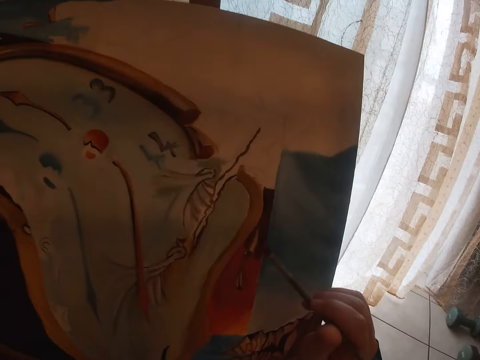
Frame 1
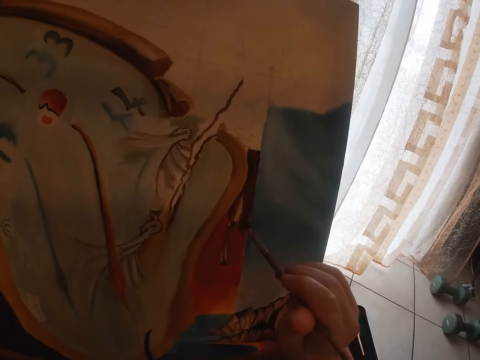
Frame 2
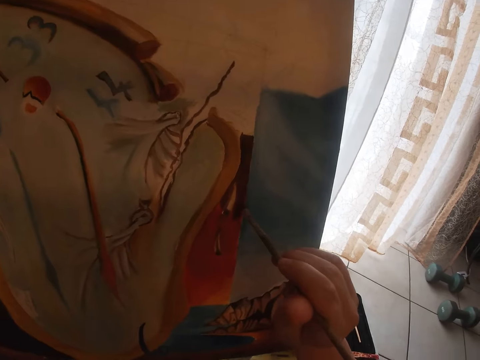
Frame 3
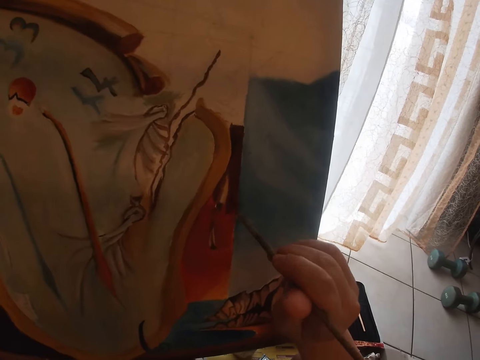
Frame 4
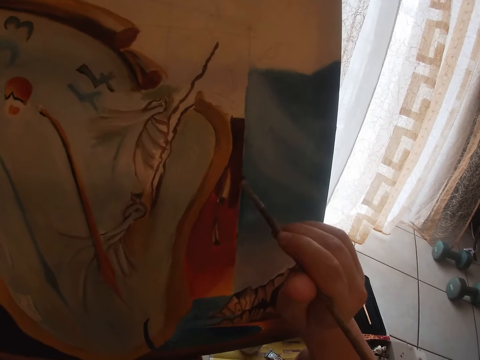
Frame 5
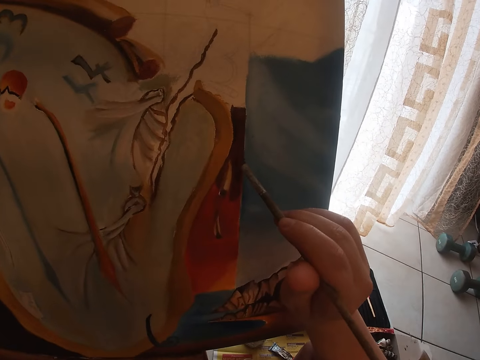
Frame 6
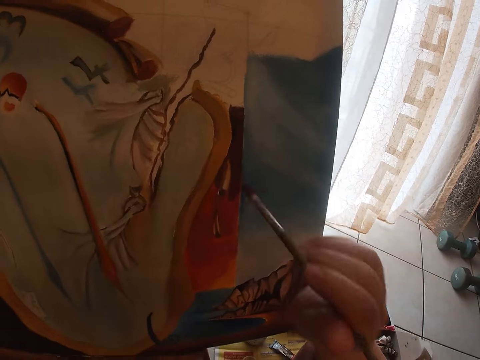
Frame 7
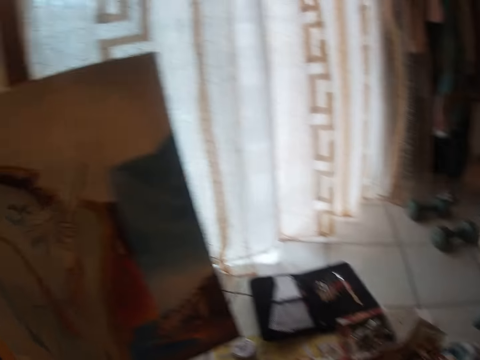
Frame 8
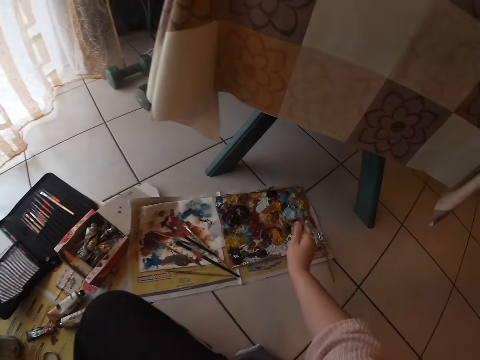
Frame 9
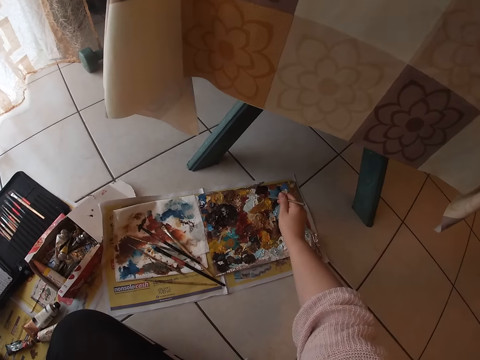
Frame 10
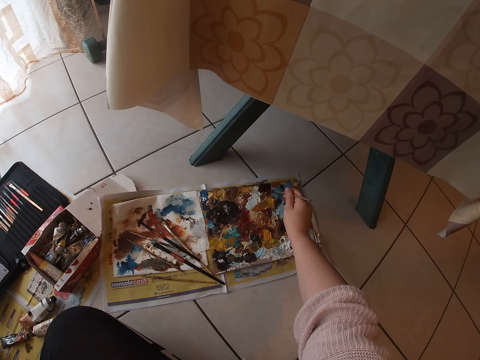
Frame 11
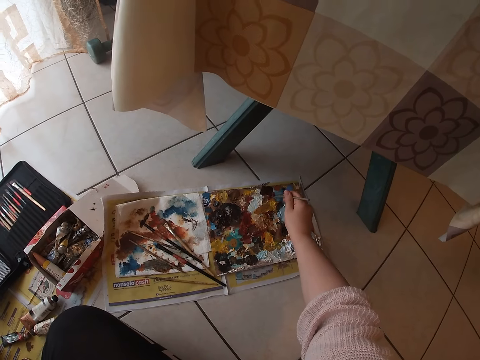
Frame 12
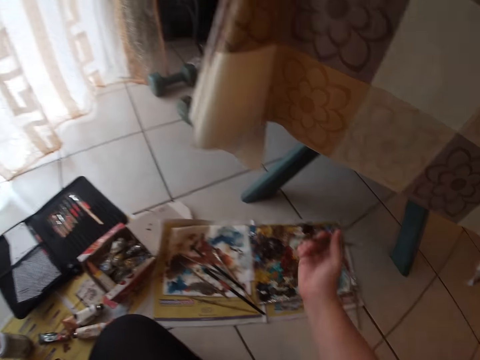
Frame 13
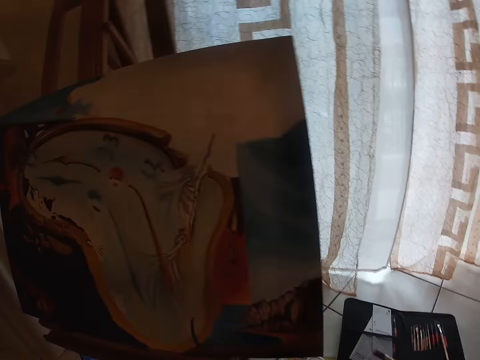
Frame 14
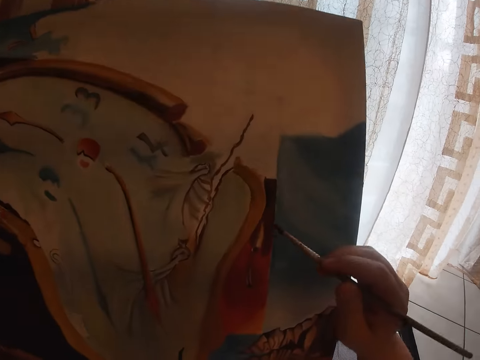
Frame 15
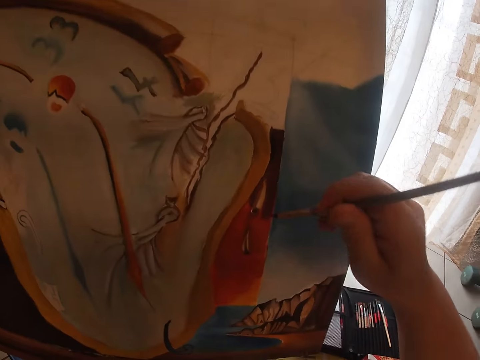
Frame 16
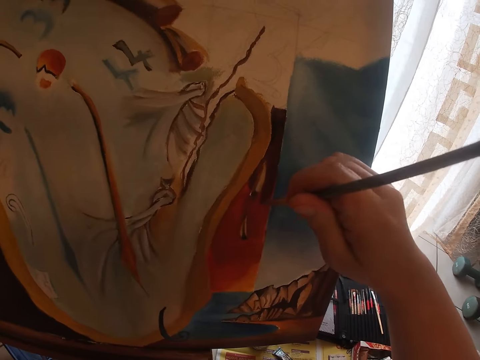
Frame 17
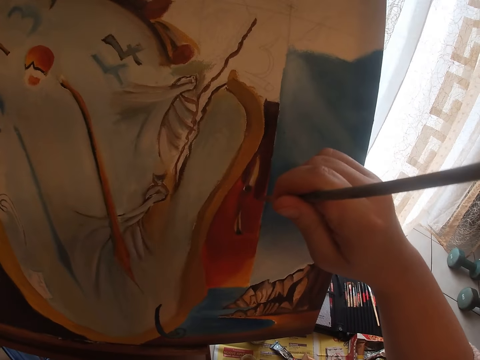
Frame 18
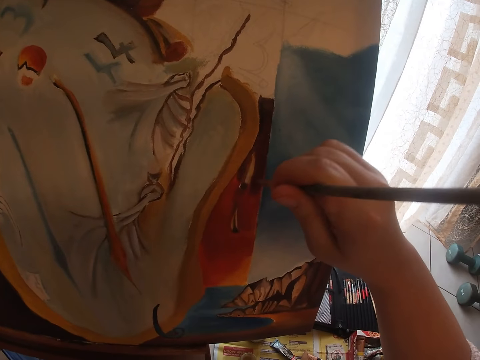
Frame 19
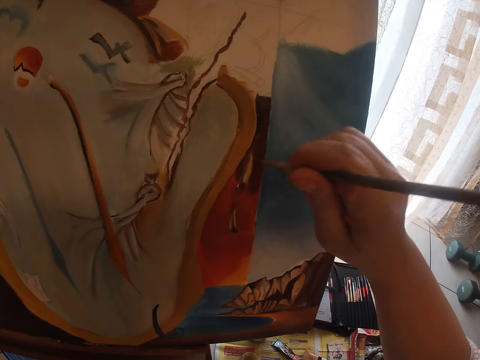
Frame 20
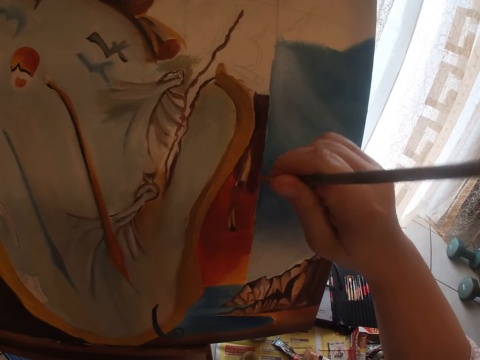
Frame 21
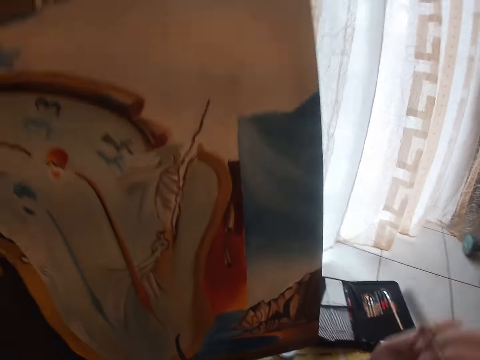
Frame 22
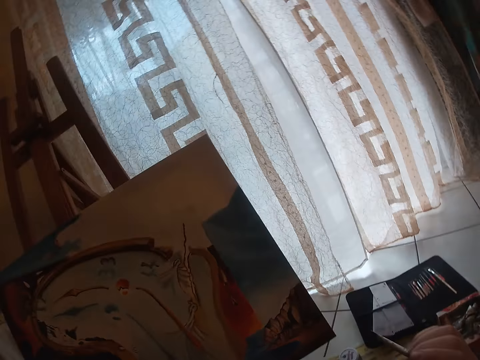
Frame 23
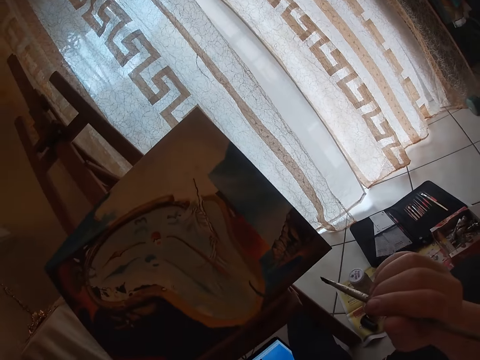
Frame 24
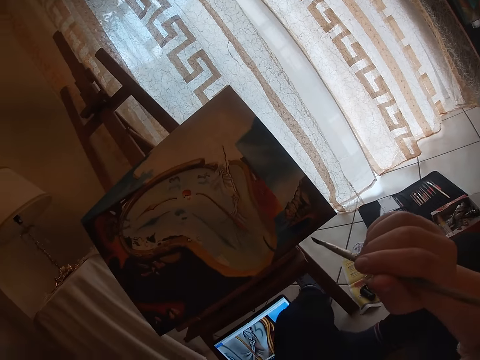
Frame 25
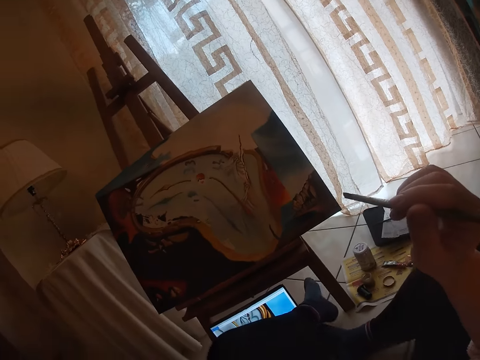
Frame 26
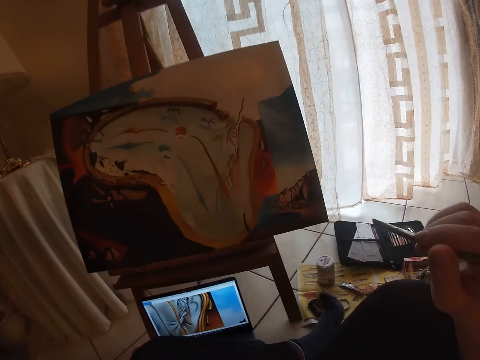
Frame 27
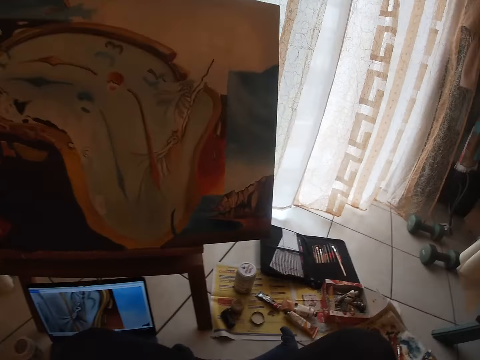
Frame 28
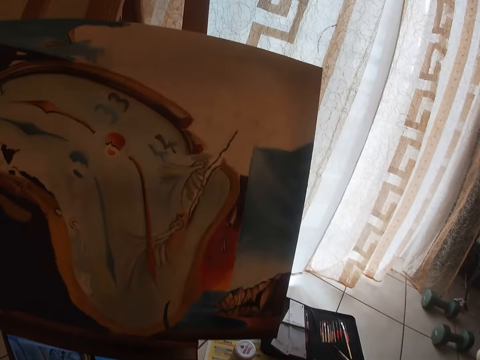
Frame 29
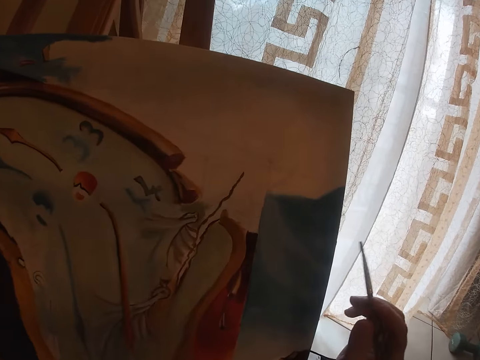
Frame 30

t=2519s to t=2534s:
The camera wearer paints the drawing board with the drawing brush. They take the paint on the paint palette. They dab paint on the palettes with the sable brush. They paint the drawing board with the drawing brush. They look at the drawing.

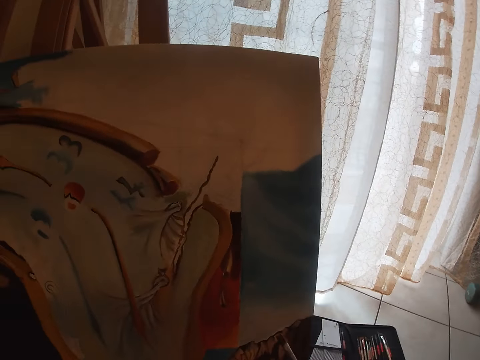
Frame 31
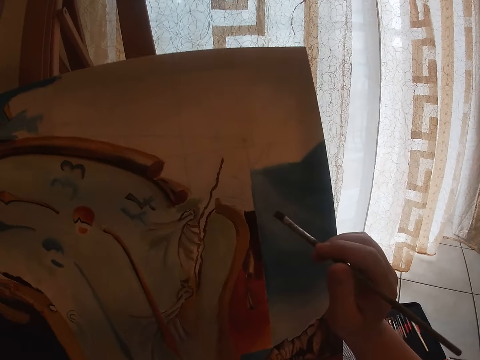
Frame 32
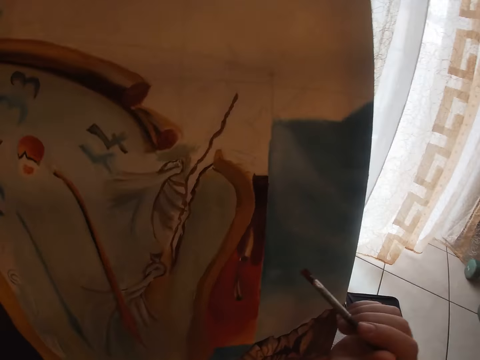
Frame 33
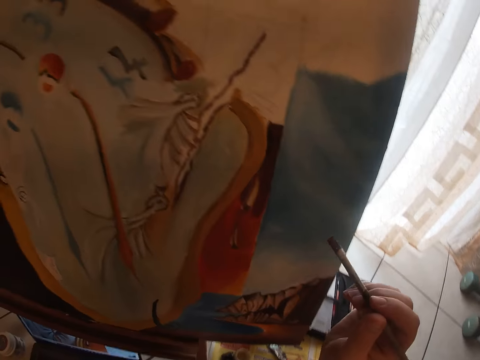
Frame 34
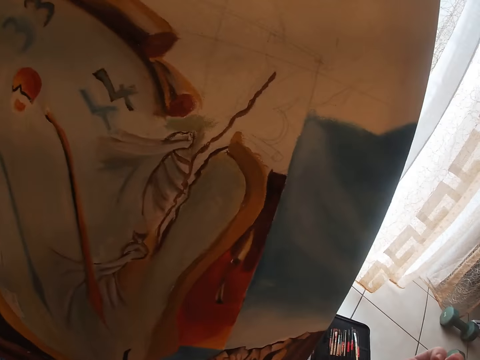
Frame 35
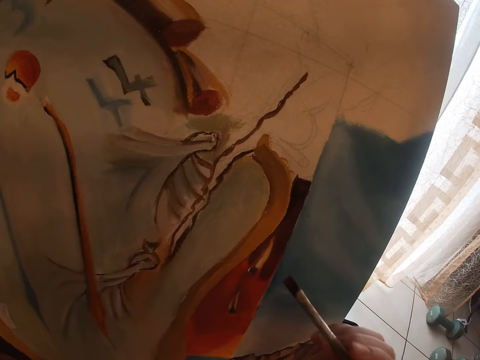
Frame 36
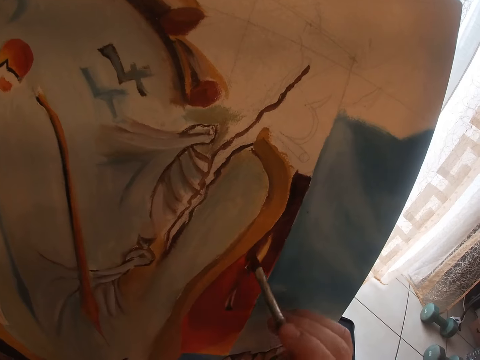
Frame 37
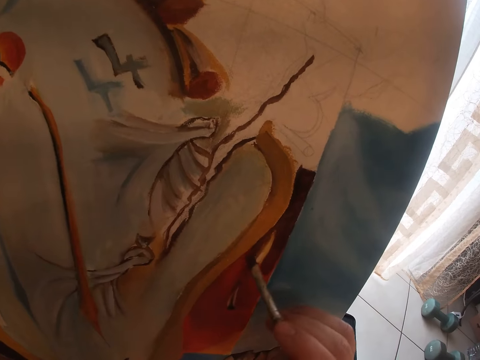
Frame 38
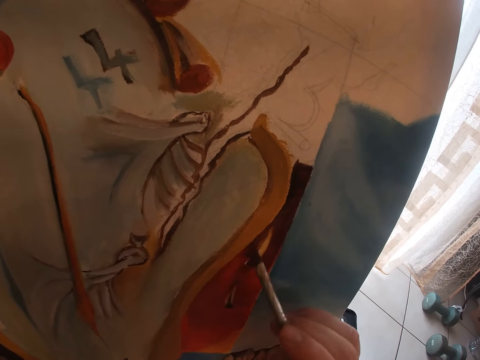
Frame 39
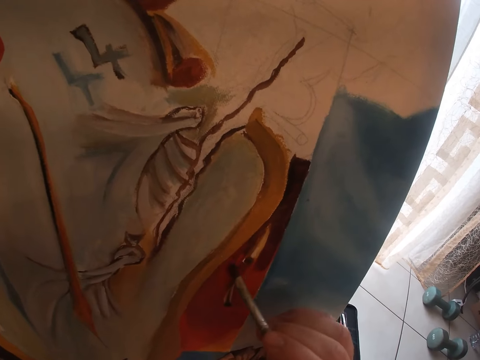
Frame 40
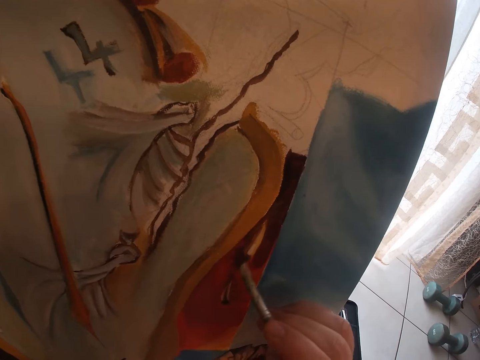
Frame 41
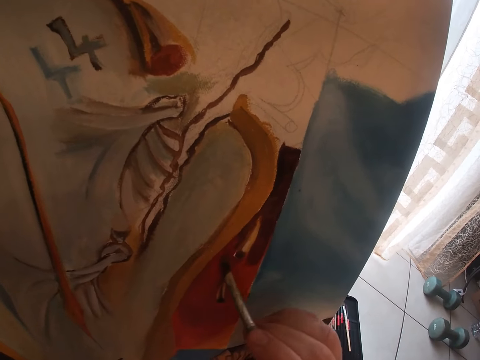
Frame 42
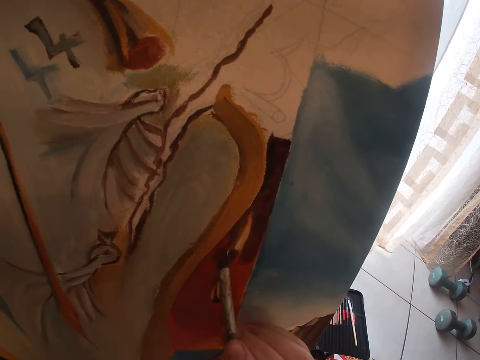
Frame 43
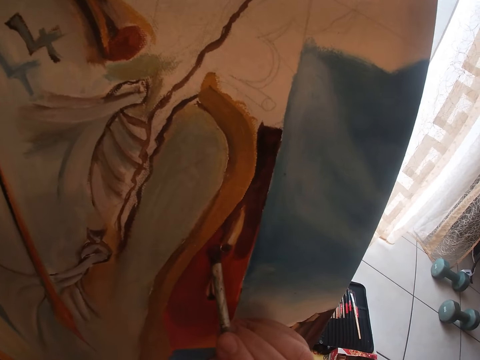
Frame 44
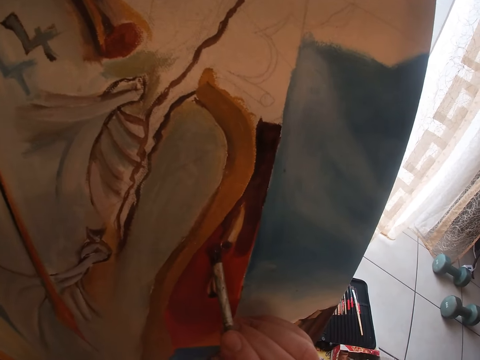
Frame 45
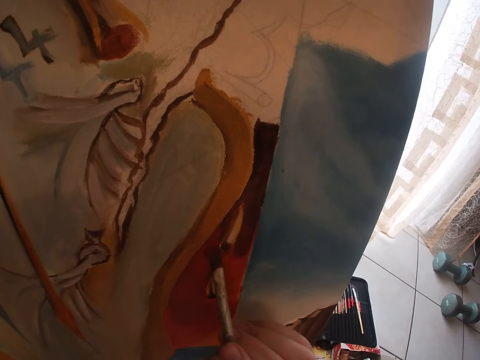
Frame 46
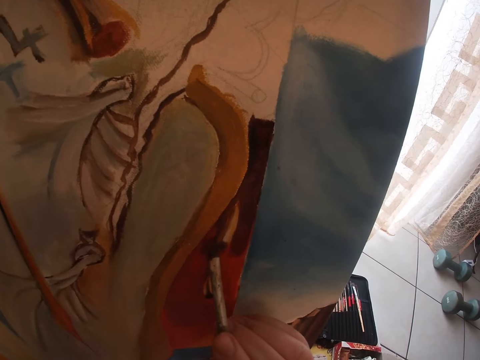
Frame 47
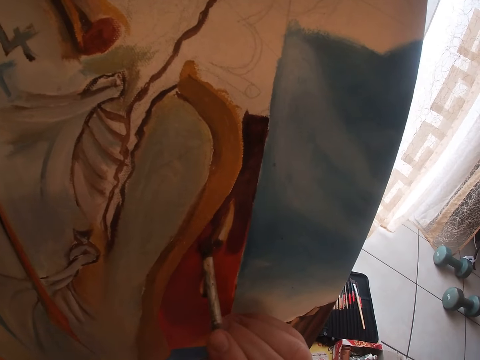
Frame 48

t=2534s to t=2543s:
The camera wearer paints the drawing board with the drawing brush.

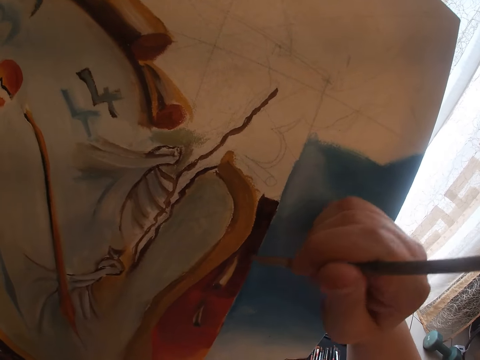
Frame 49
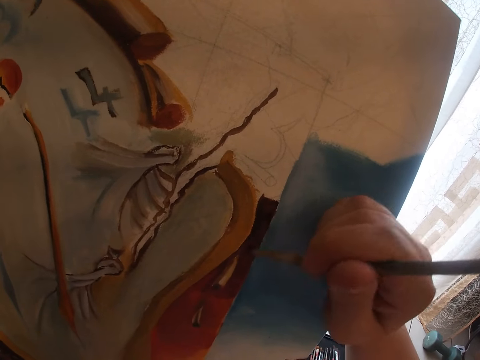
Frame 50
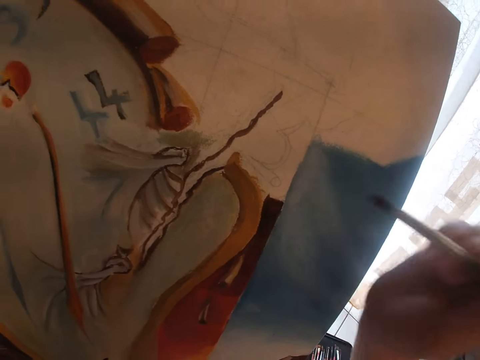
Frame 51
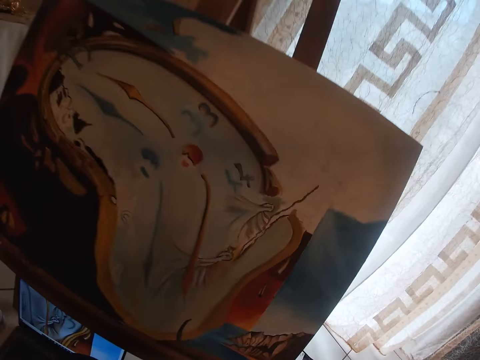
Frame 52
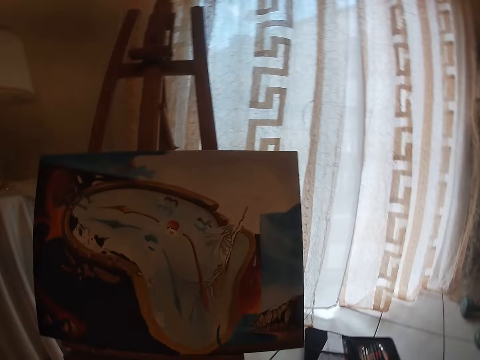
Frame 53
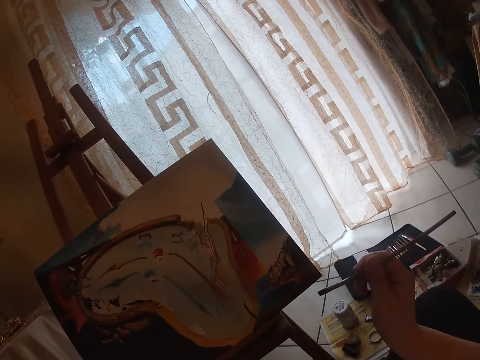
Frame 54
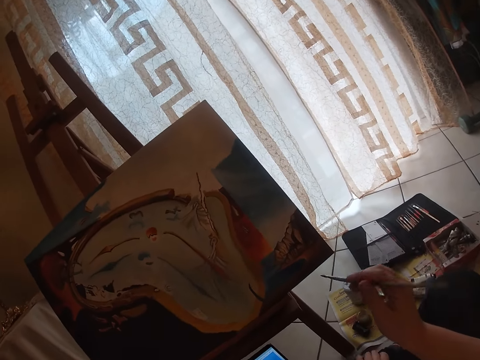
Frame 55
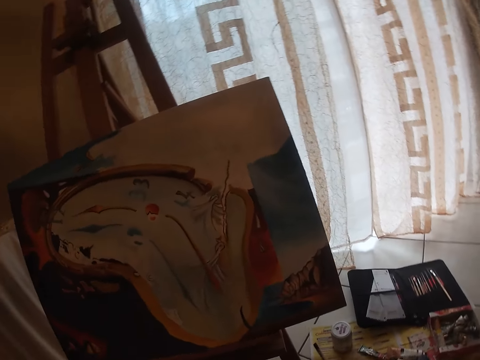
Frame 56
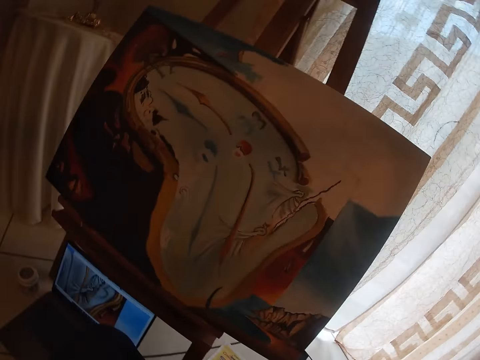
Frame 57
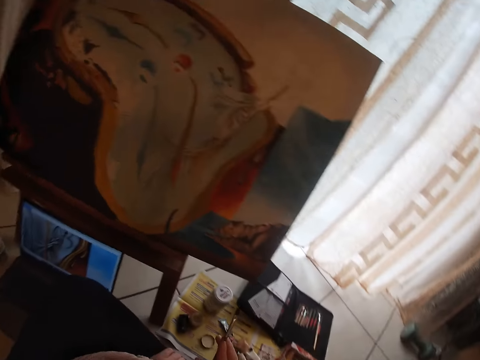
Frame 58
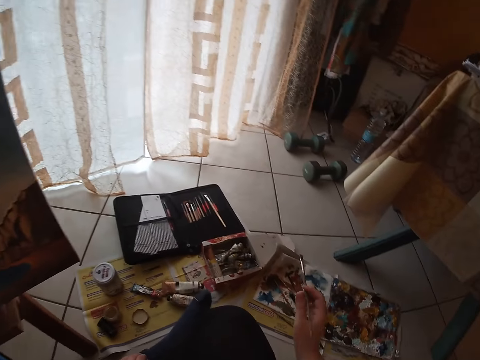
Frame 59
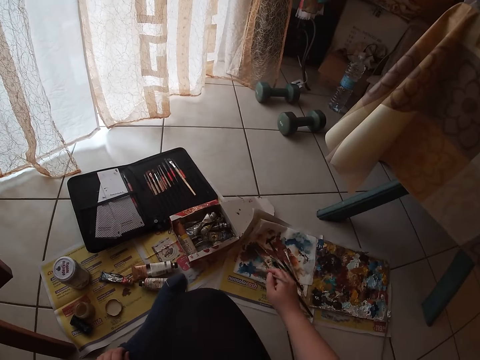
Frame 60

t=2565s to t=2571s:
The camera wearer raises his hand.
